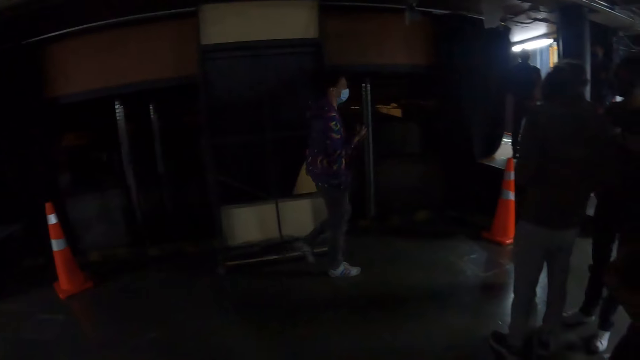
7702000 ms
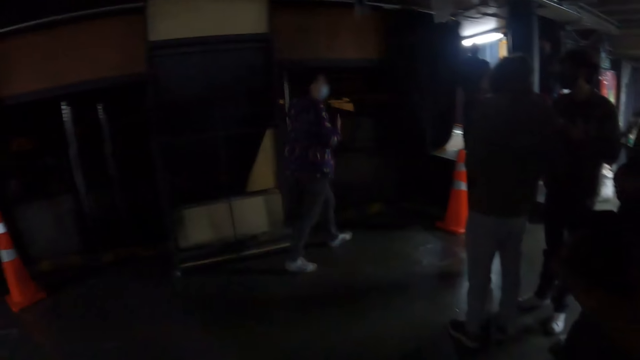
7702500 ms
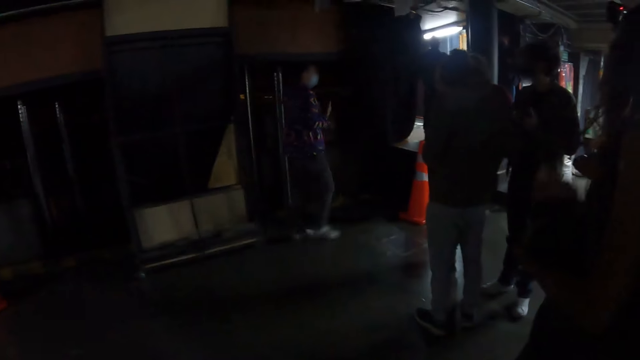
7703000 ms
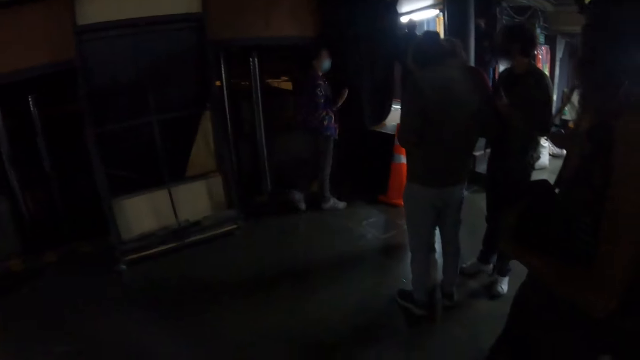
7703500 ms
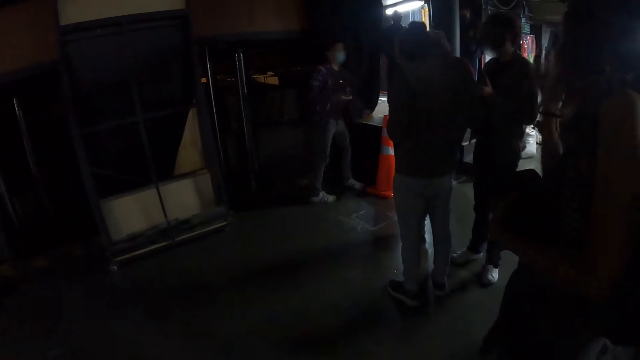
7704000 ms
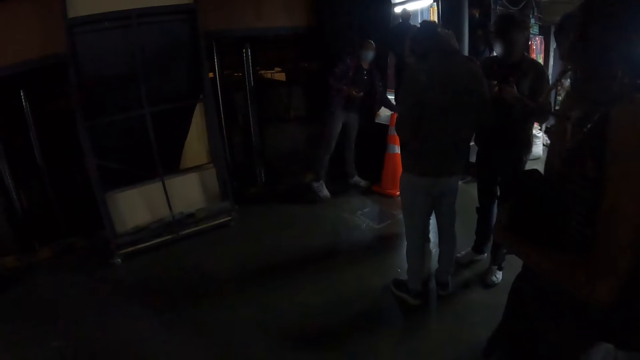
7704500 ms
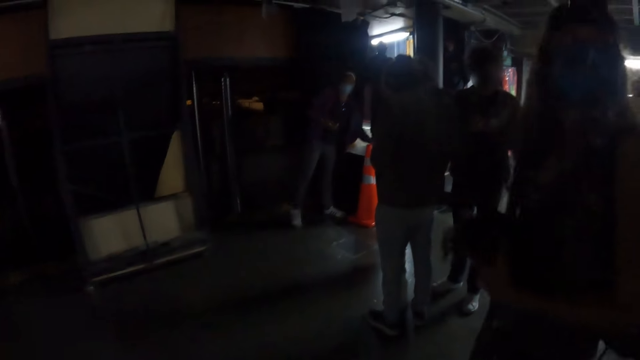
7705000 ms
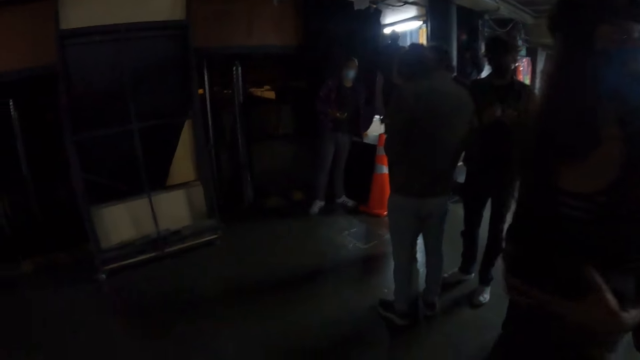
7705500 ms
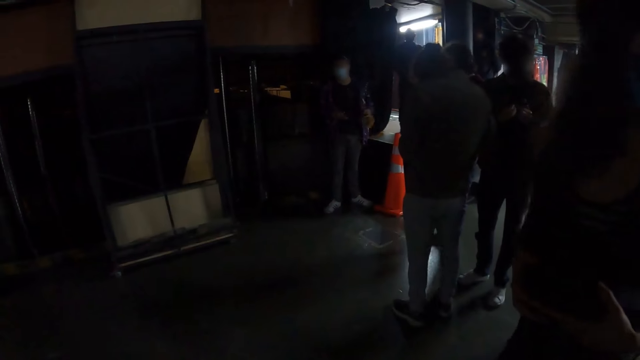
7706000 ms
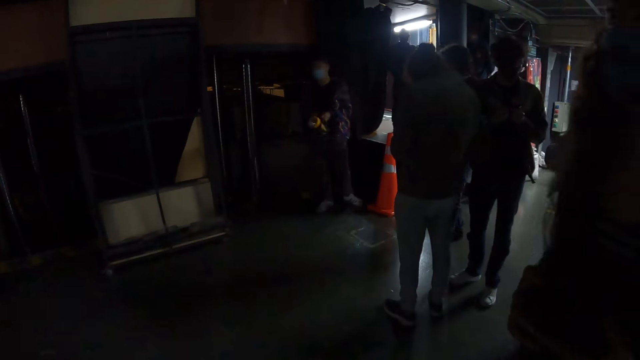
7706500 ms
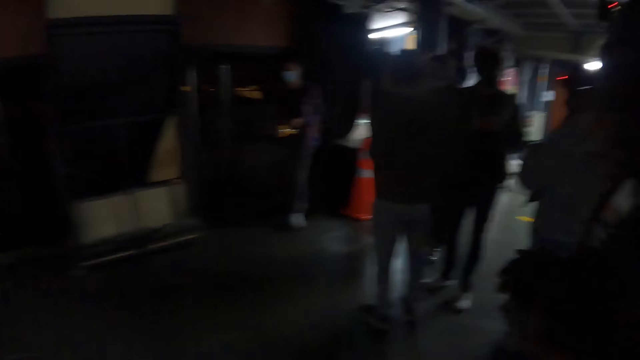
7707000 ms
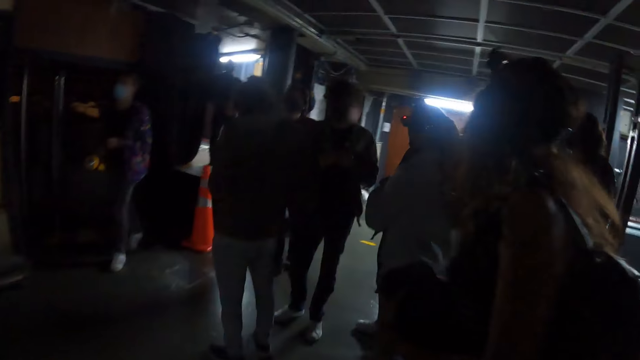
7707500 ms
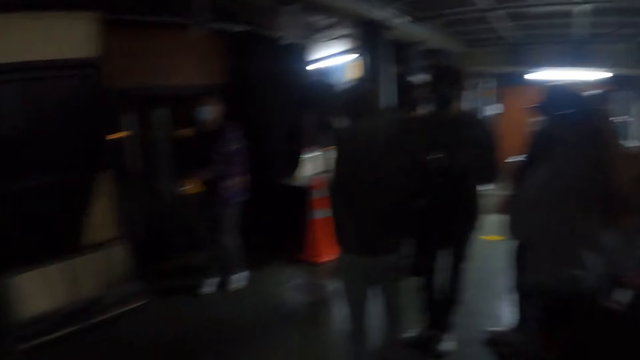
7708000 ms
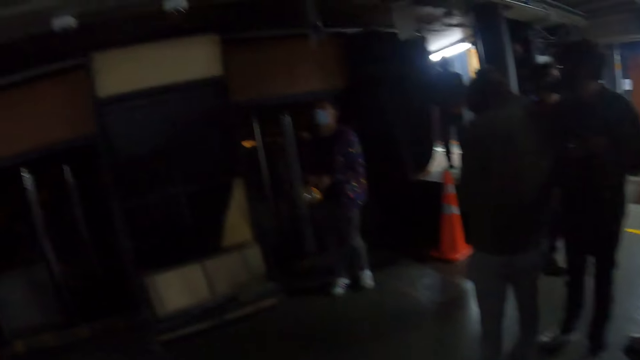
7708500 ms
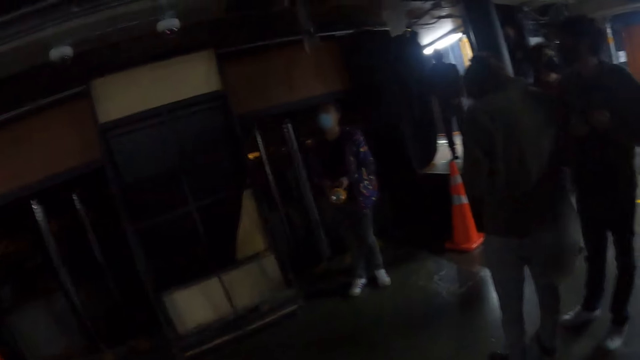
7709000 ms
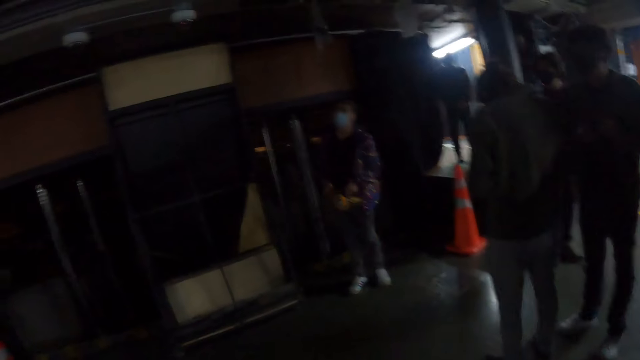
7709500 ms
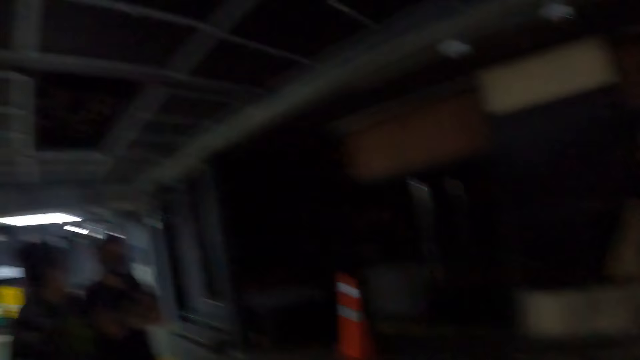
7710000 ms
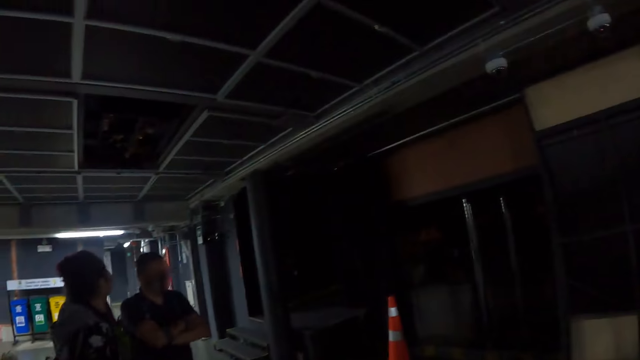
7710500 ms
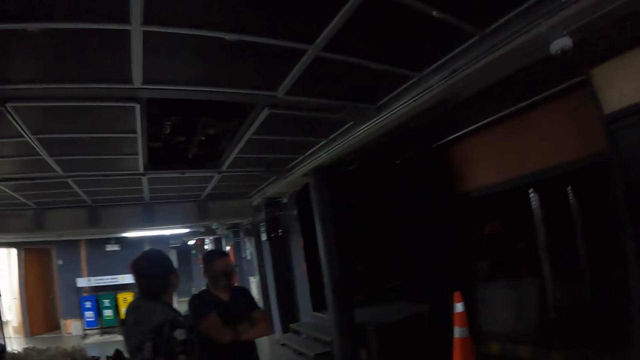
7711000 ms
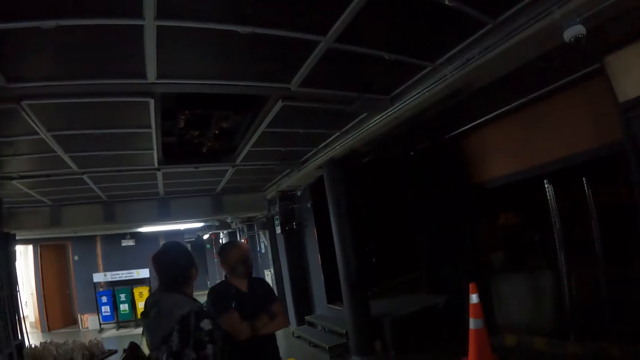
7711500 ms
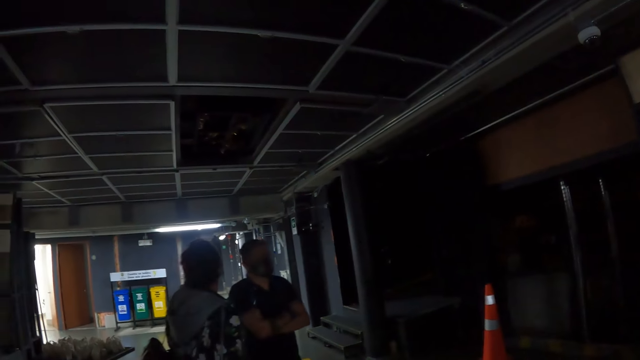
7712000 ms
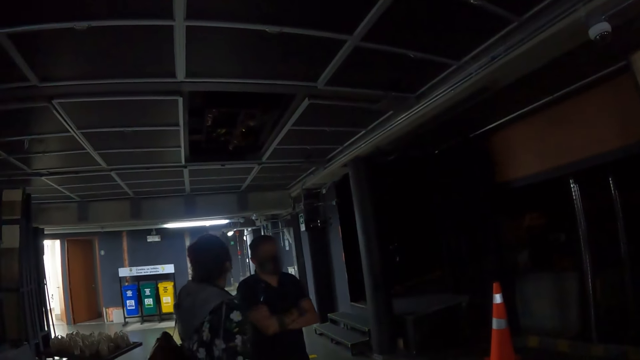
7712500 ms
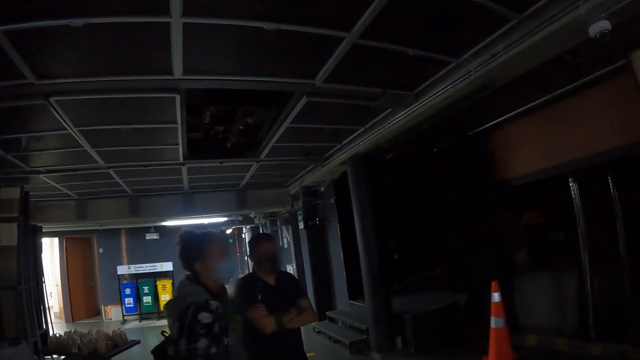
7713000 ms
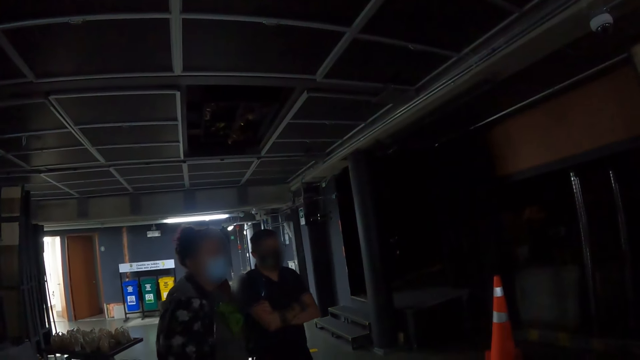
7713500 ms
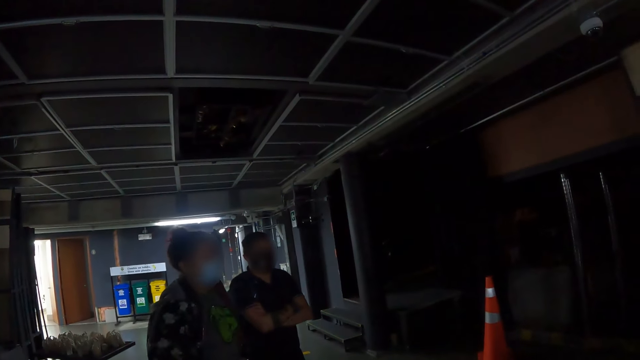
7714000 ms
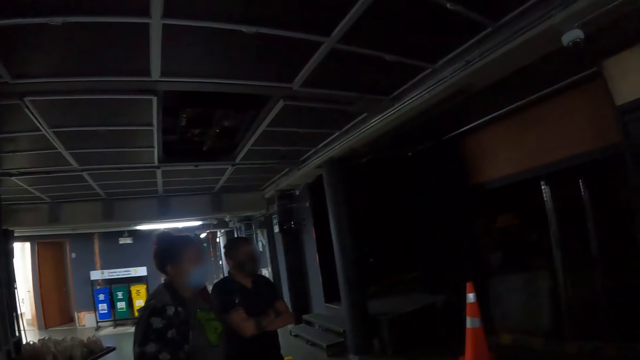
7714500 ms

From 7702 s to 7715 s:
The lady walks towards the door and picks up a torch. The camera wearer looks around. They look at a man and another lady.

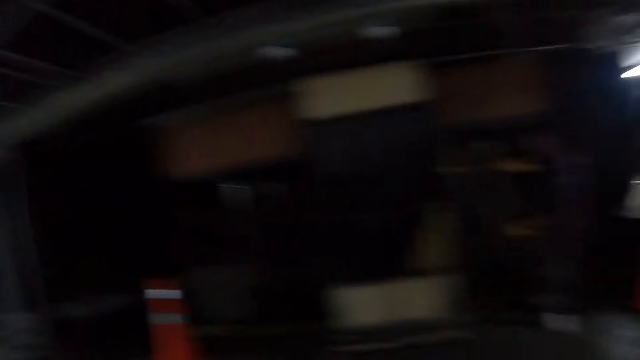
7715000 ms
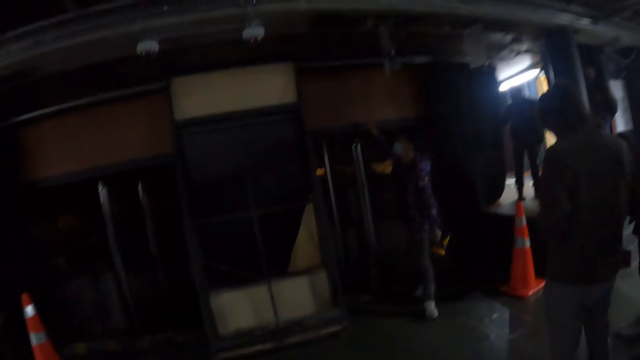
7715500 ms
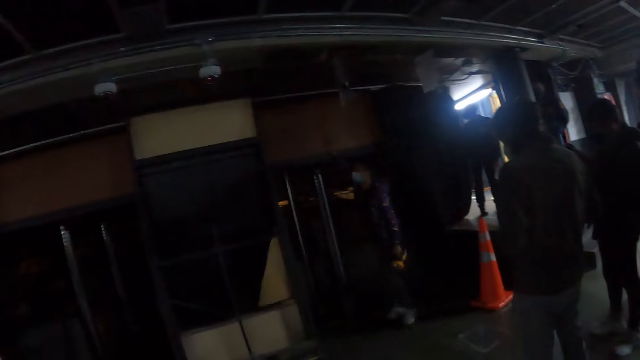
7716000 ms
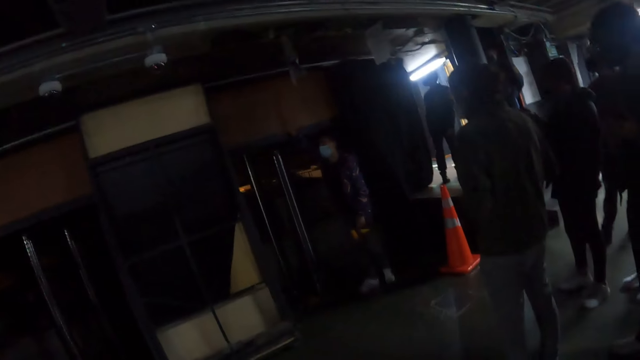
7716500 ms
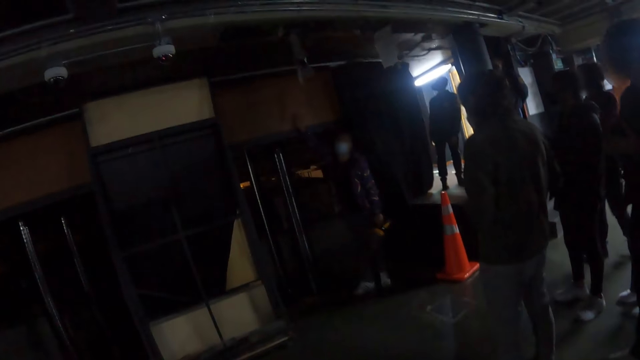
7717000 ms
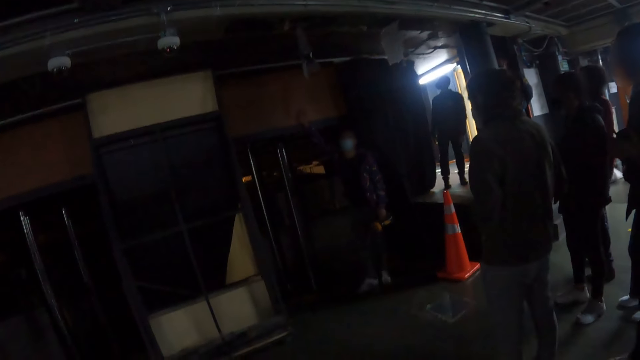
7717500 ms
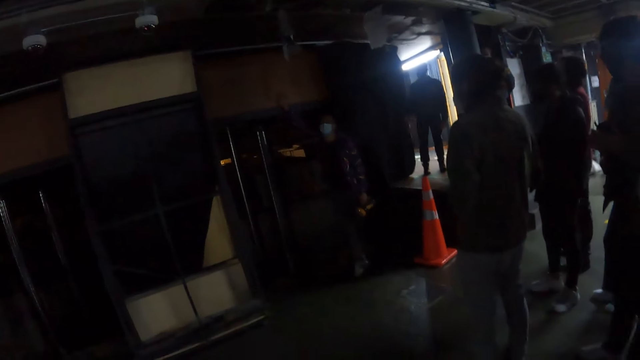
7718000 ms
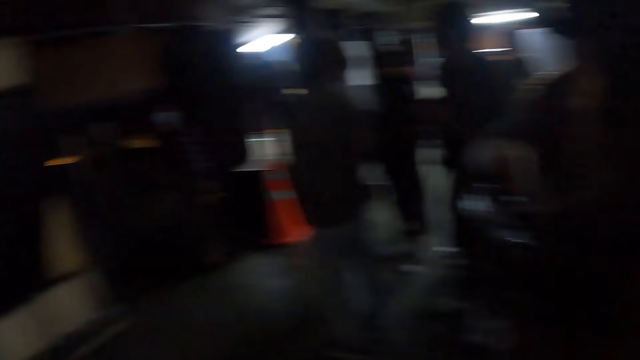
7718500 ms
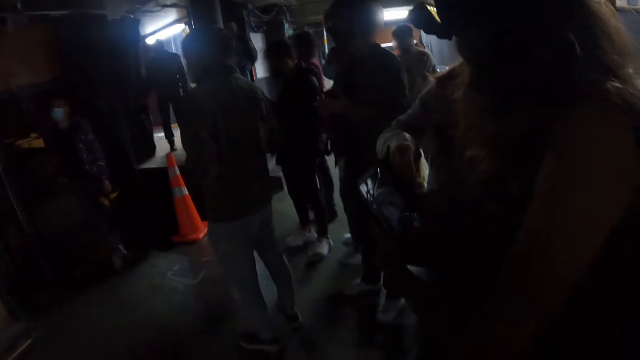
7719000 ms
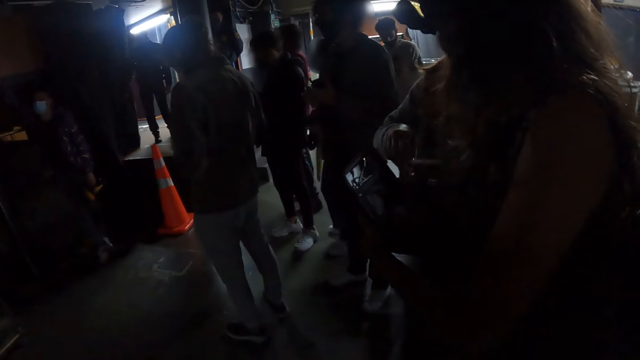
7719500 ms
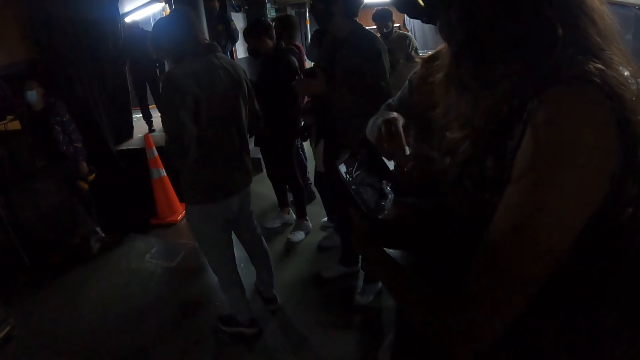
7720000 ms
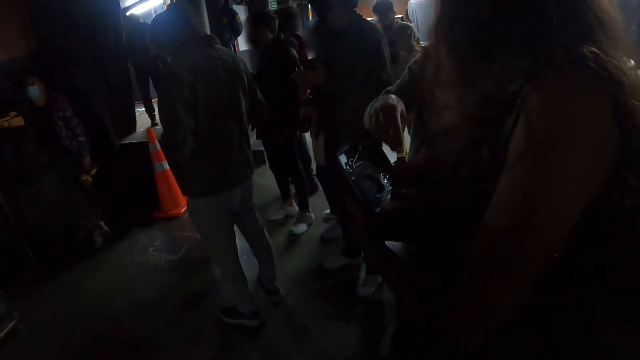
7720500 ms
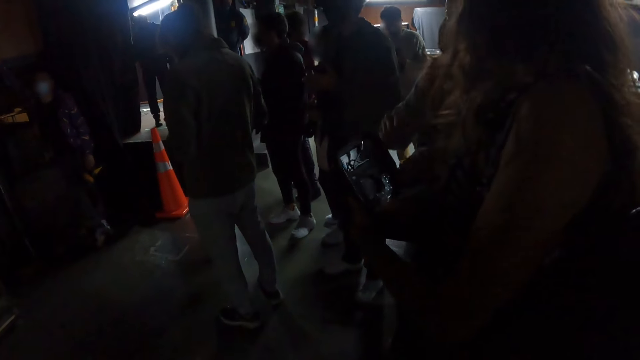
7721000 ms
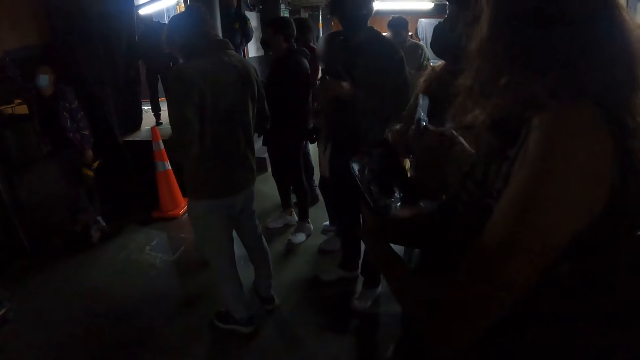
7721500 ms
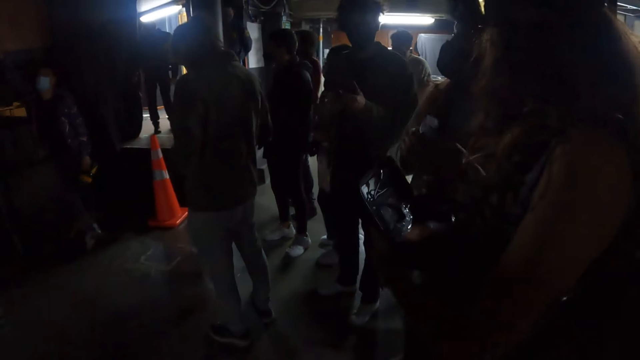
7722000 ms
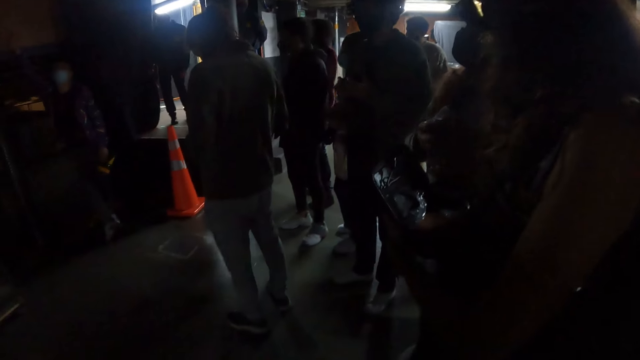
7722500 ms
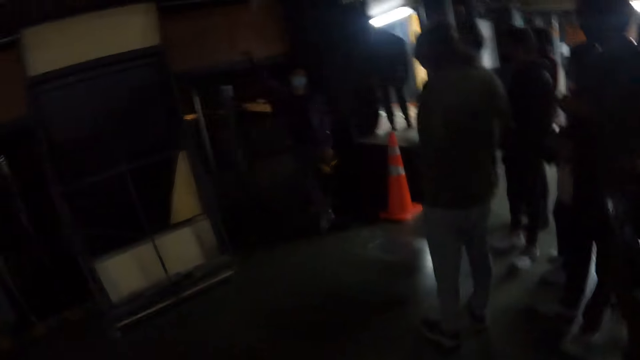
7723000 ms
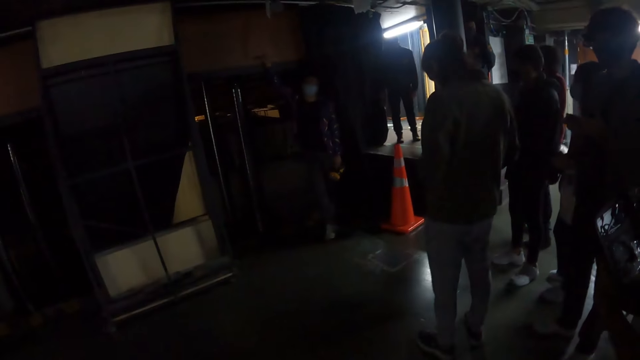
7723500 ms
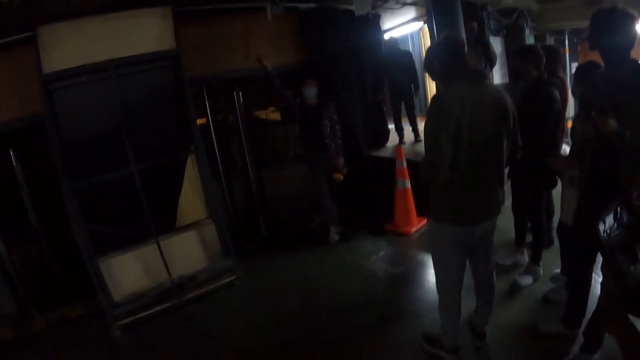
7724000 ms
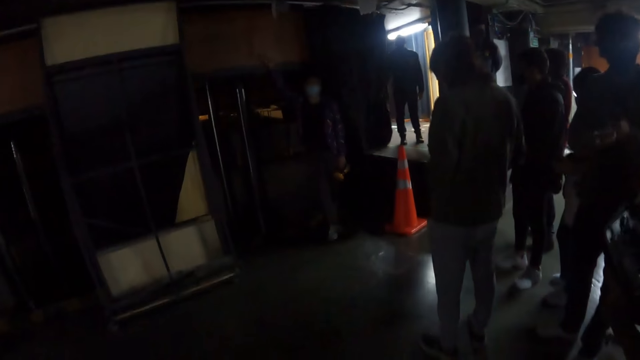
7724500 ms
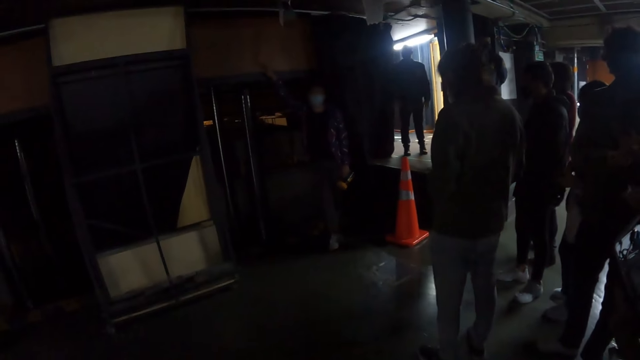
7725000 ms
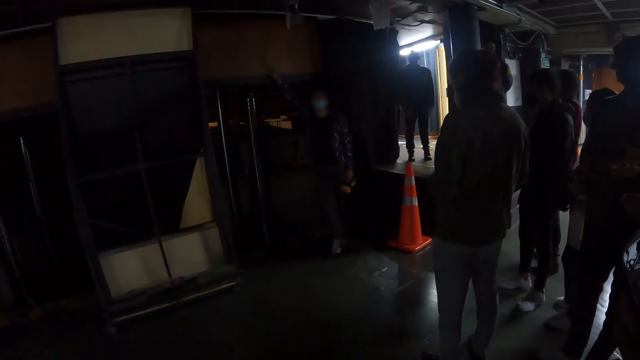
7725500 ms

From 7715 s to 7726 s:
The lady touches the wall with her right hand. A woman picks something from a bag. Another woman picks something from the bag.
